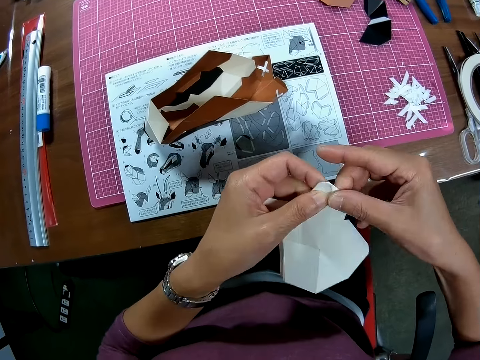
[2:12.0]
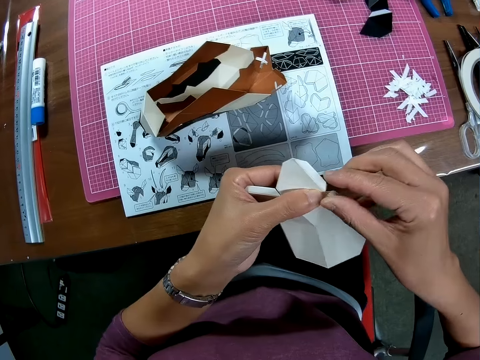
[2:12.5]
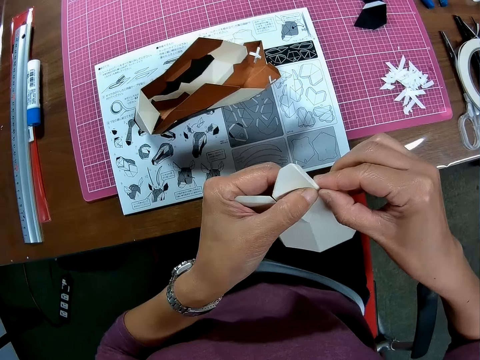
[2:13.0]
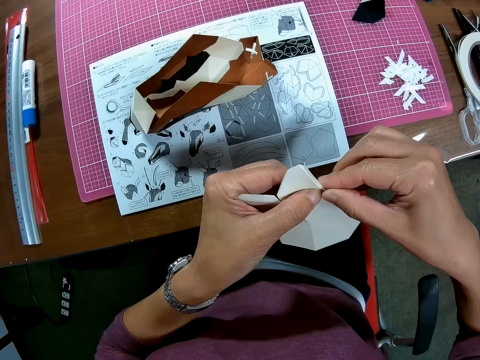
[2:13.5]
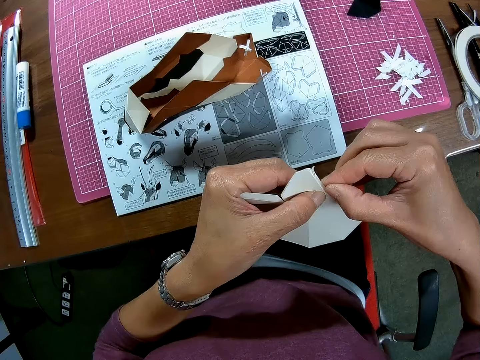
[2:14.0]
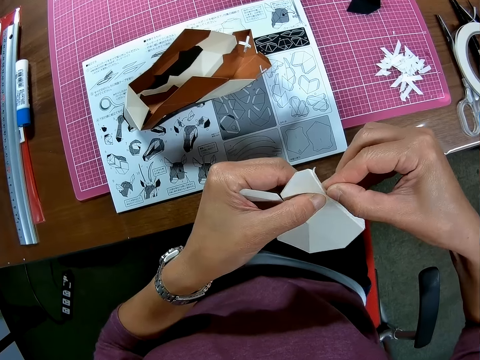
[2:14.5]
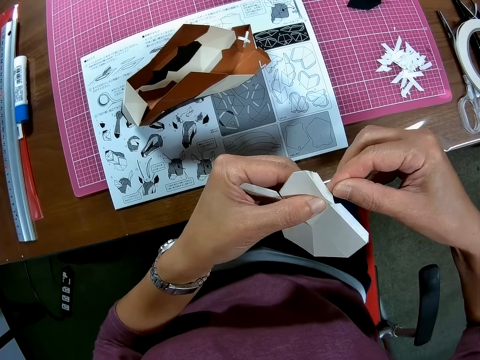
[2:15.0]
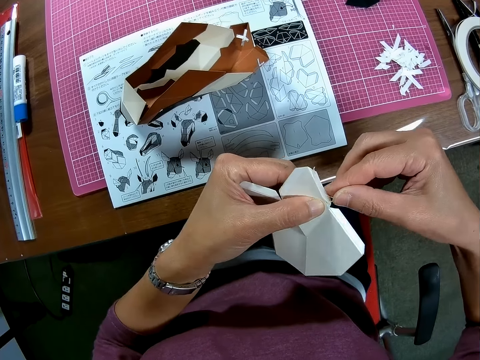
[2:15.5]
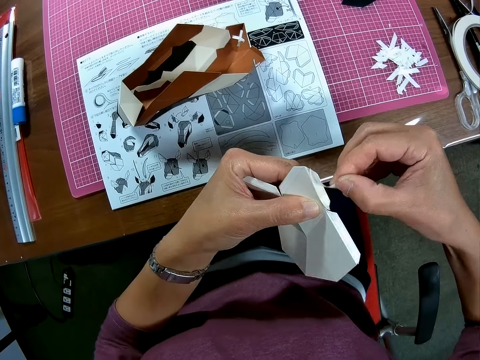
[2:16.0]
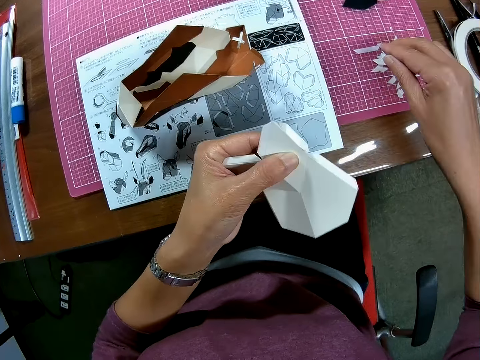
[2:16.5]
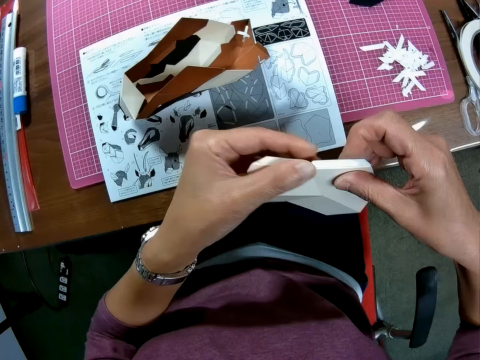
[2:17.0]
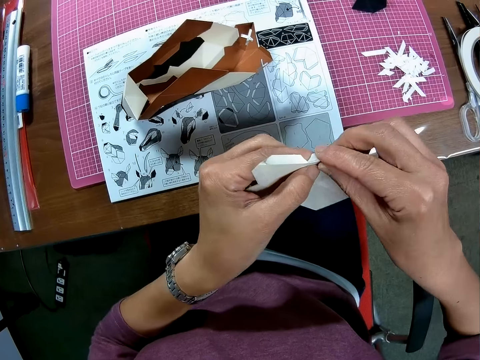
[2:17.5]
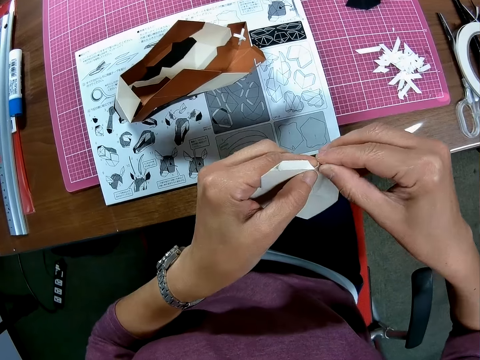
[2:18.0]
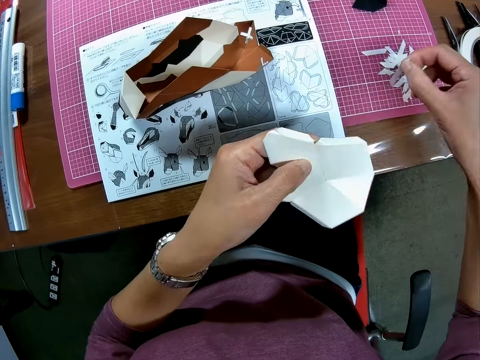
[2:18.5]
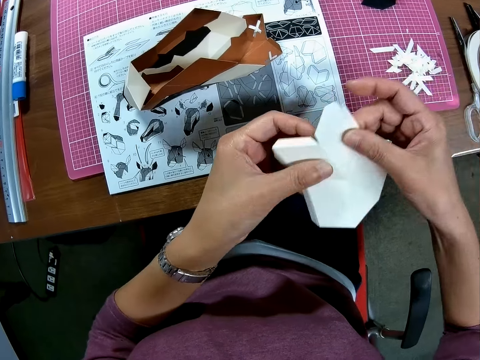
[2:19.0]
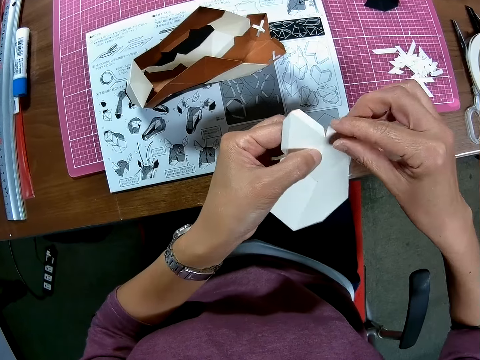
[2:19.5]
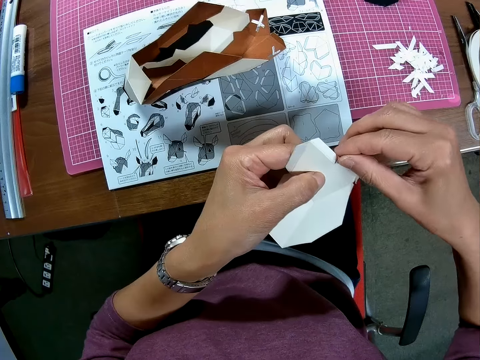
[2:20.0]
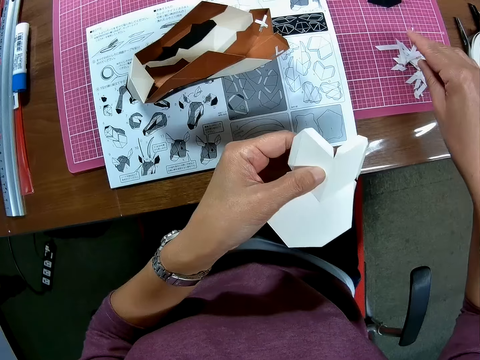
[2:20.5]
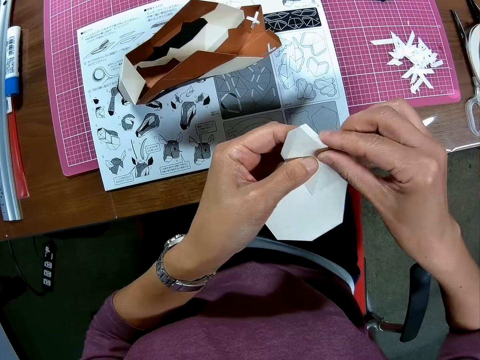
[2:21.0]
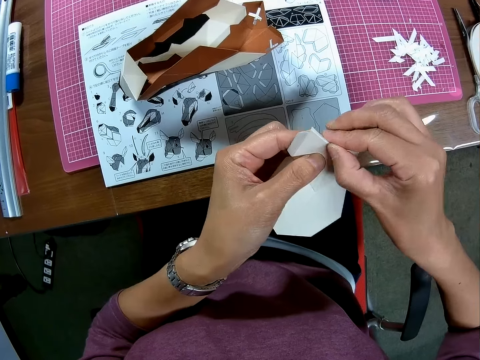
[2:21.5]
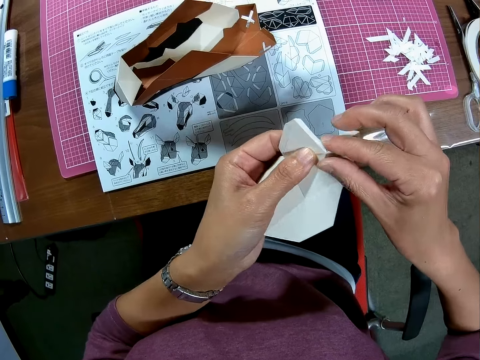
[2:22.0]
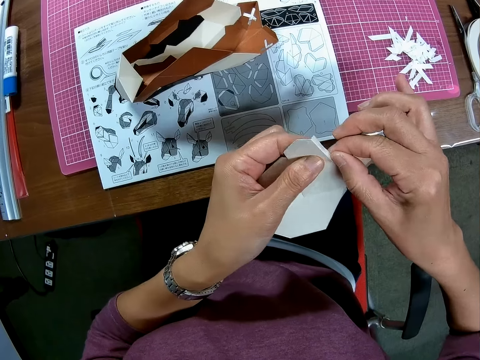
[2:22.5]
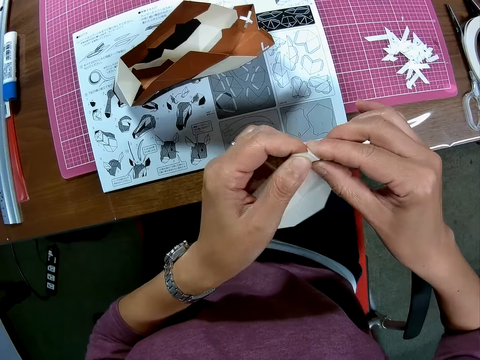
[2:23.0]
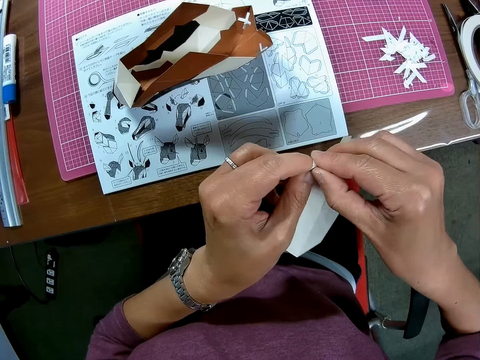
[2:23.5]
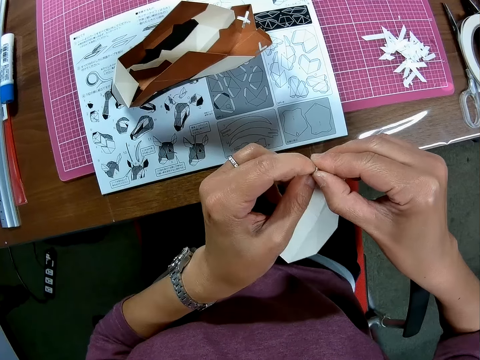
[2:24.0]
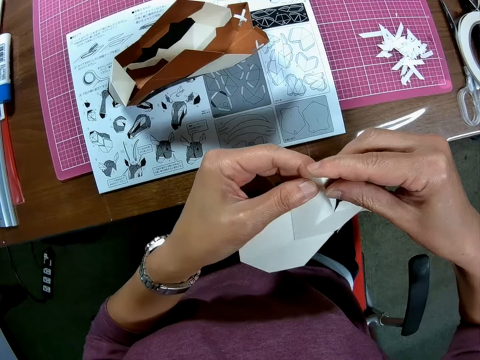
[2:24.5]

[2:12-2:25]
The camera wearer touches the model. They remove the mask tape from the model. They put the mask tape on the cutting mat. They touch the model. They remove the mask tape from the model. They put the mask tape on the cutting mat. They touch the model. They remove the mask tape from the model. They put the mask tape on the cutting mat. They remove the mask tape from the model.

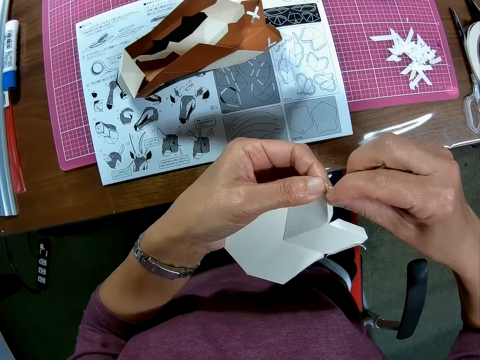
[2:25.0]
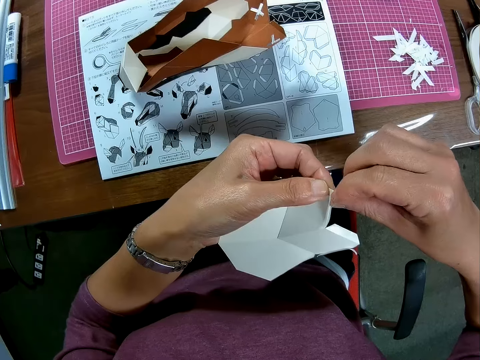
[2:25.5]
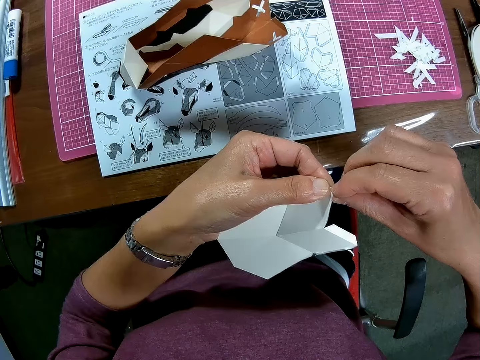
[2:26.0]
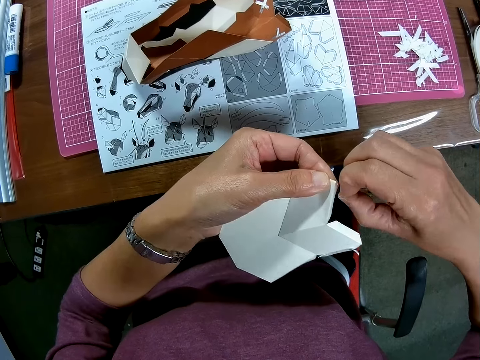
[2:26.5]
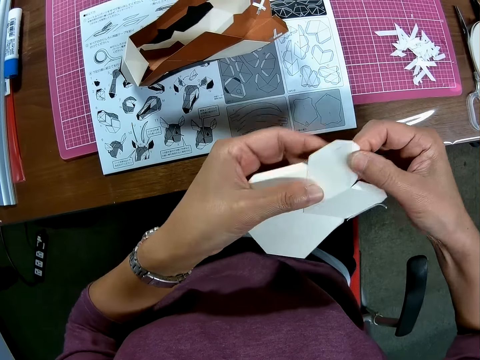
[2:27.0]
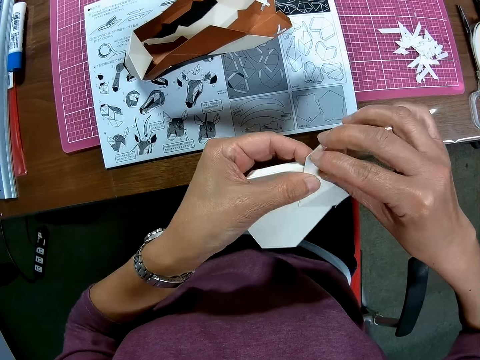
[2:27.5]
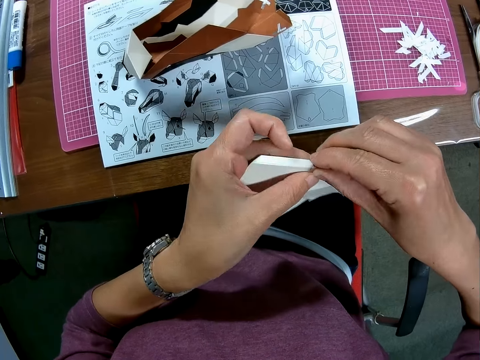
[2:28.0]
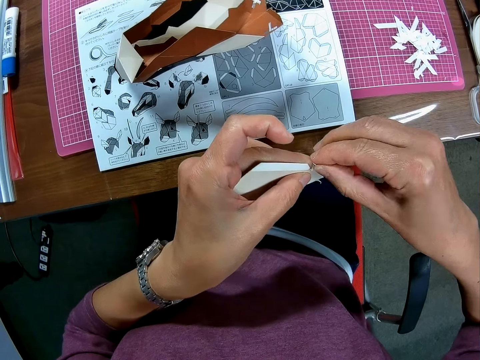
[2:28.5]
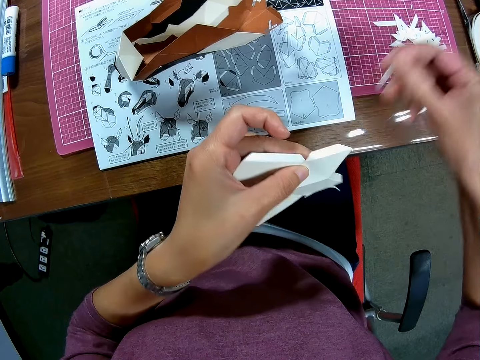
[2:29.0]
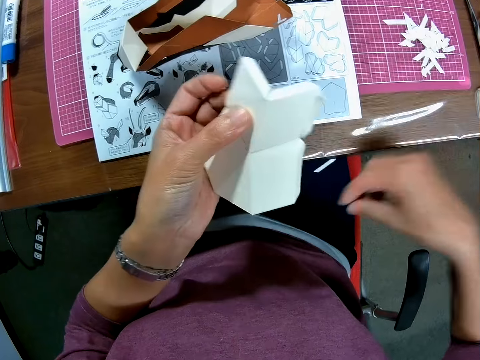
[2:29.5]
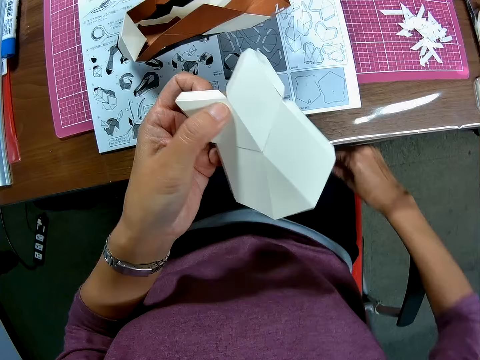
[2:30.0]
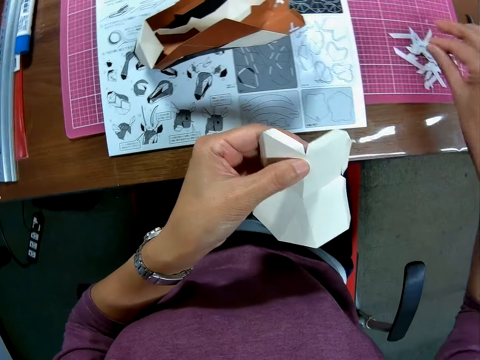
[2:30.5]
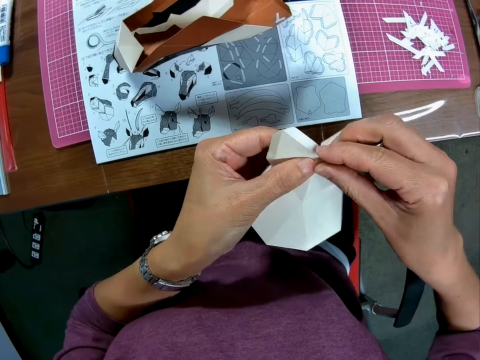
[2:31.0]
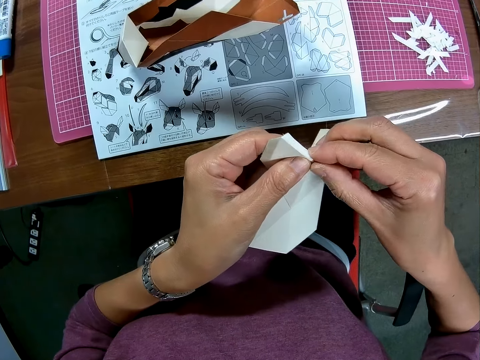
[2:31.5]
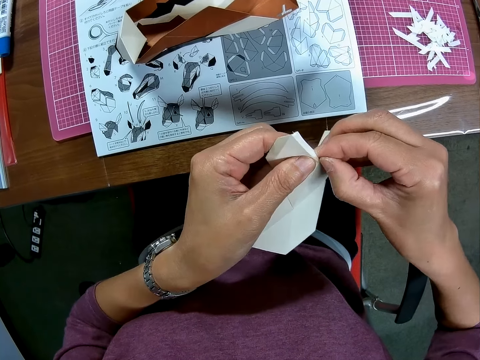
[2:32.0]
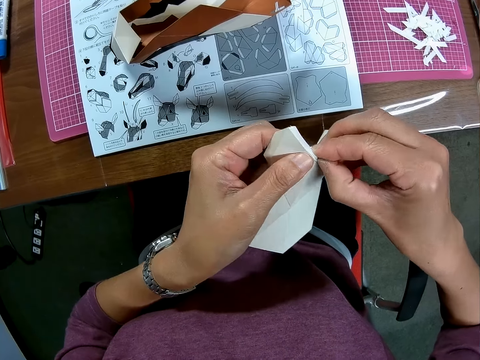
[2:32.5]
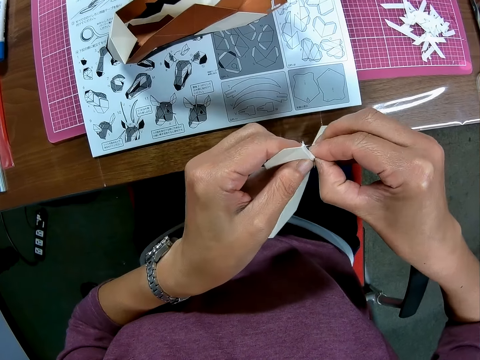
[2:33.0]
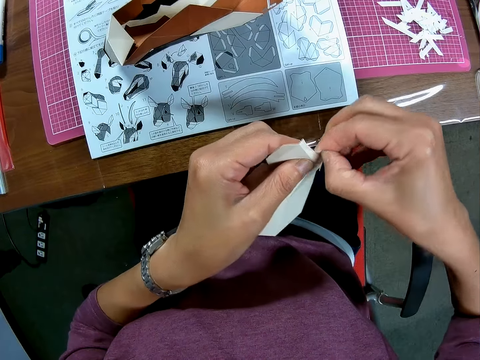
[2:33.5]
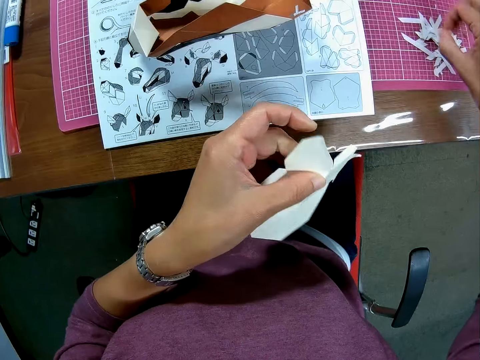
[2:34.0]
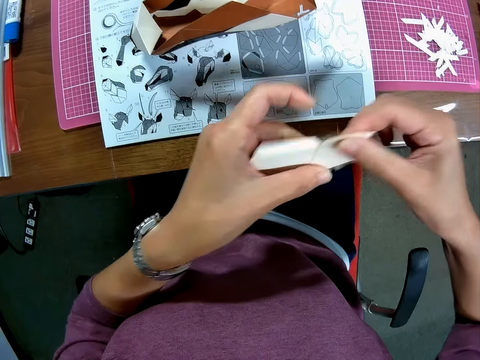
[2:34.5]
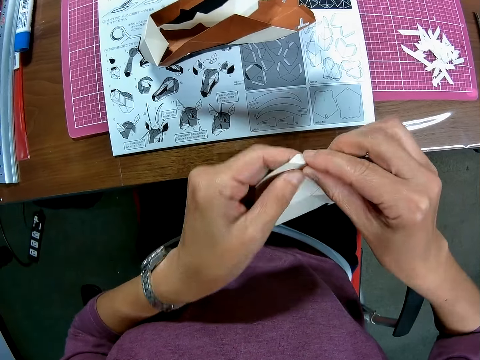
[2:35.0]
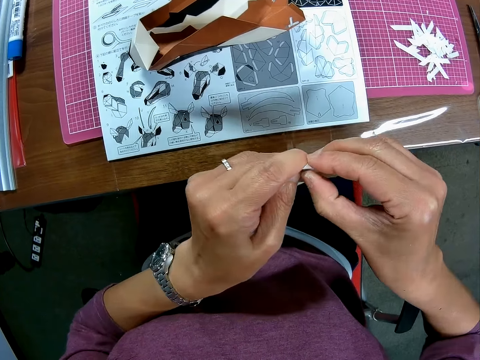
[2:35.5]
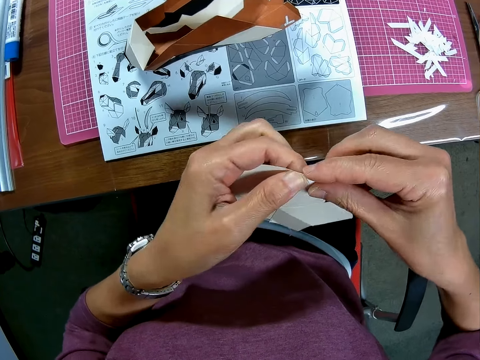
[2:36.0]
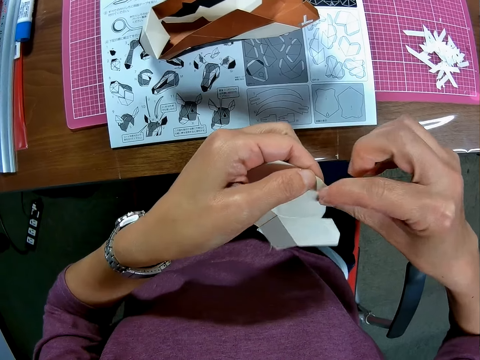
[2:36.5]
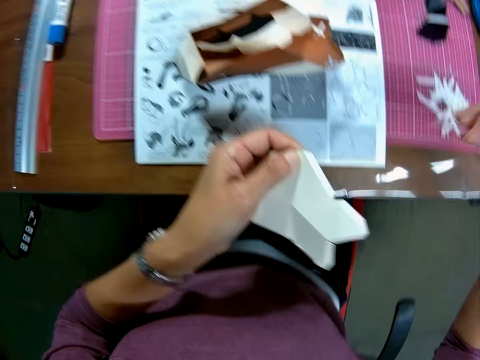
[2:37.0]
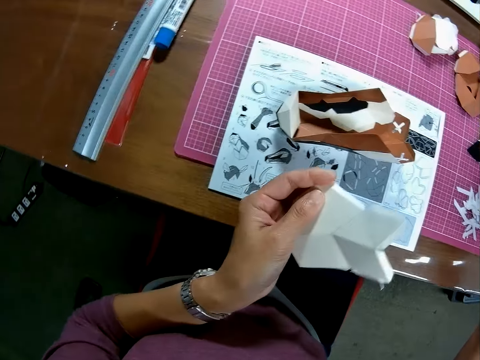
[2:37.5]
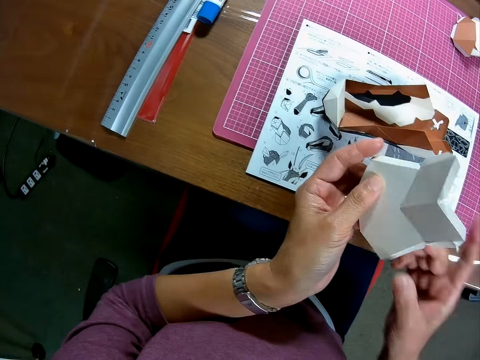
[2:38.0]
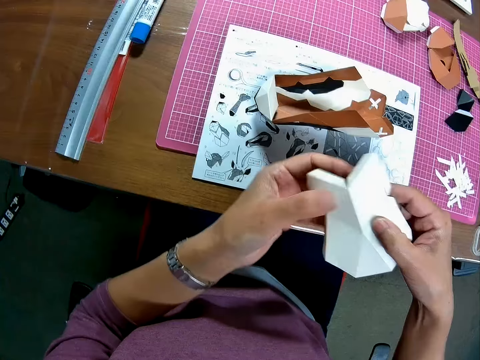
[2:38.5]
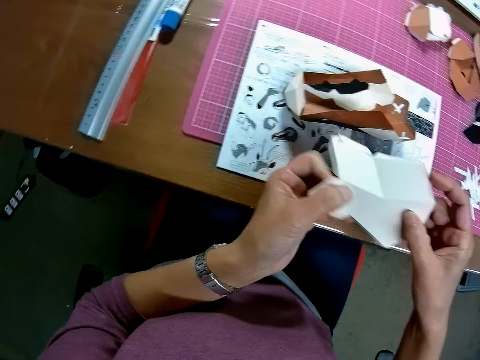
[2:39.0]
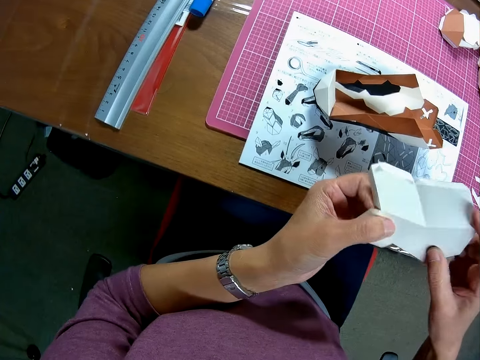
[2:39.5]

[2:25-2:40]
The camera wearer moves the hand. They remove the mask tape from the model. They put the mask tape on the cutting mat. They pick the small piece of paper. They put the small piece of paper on the cutting mat. They remove the mask tape from the model. They put the mask tape on the cutting mat. They move the model. They remove the mask tape from the model. They put the mask tape on the cutting mat. They turn the model.
